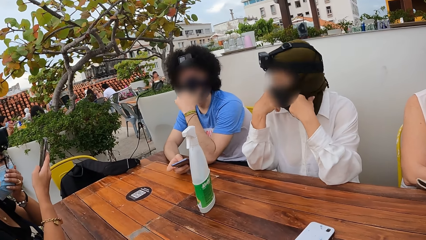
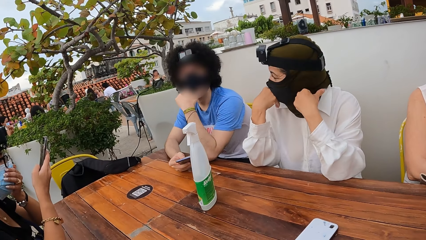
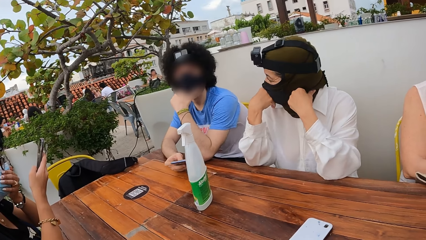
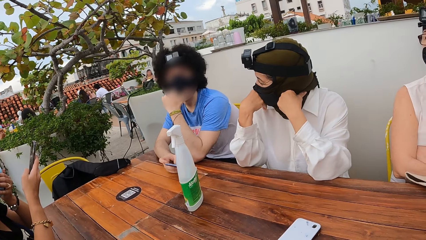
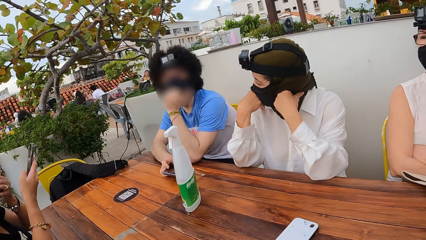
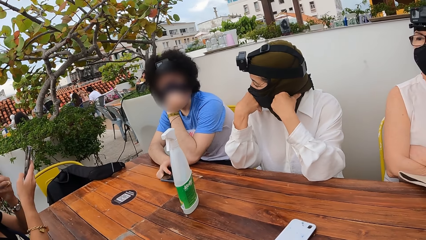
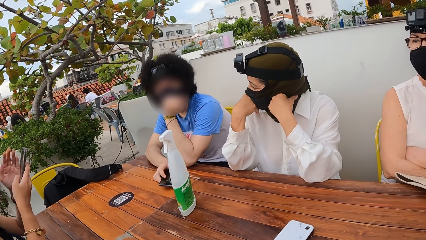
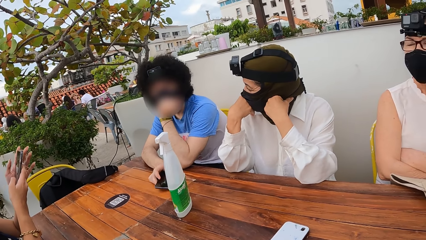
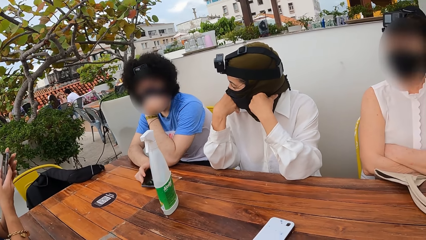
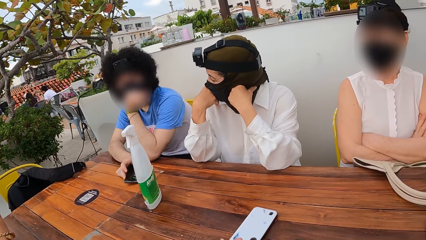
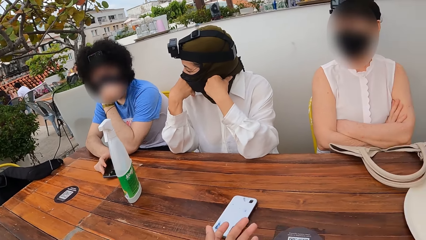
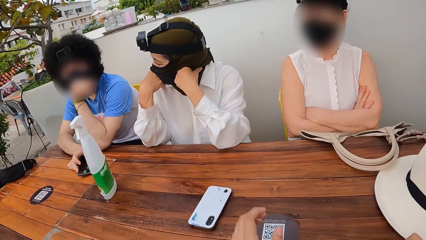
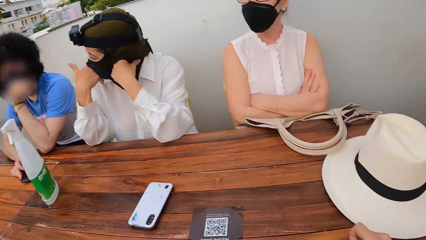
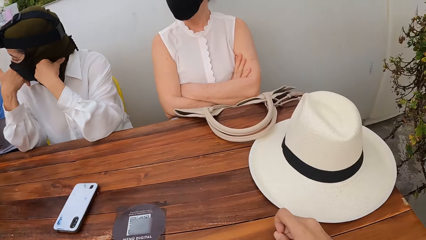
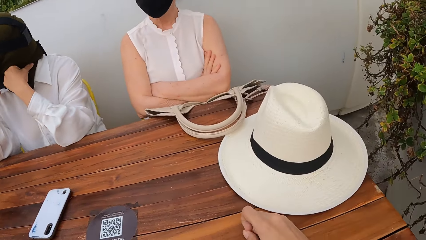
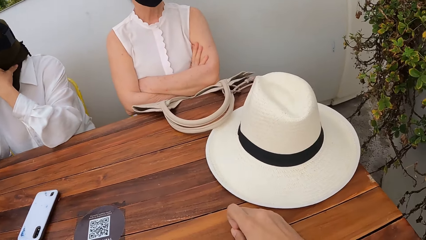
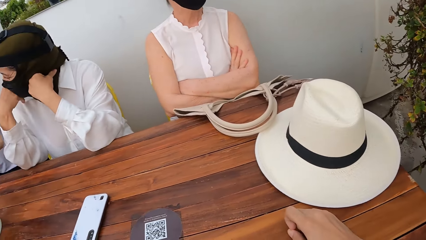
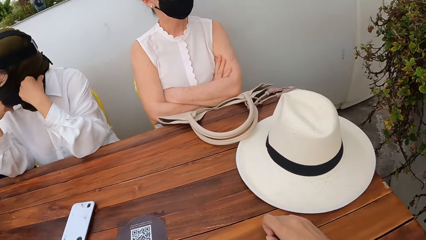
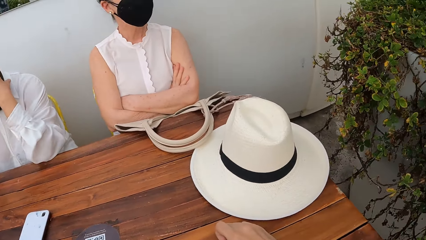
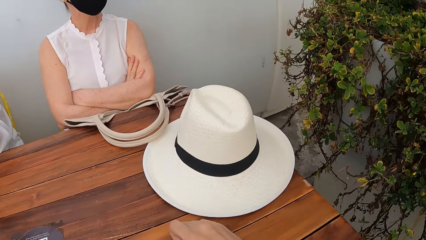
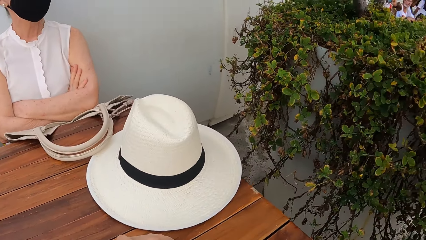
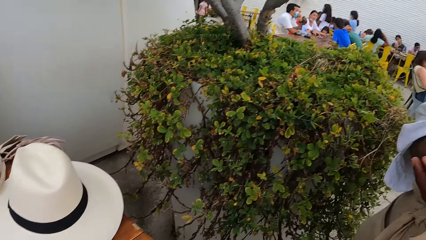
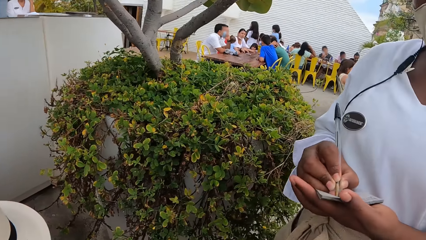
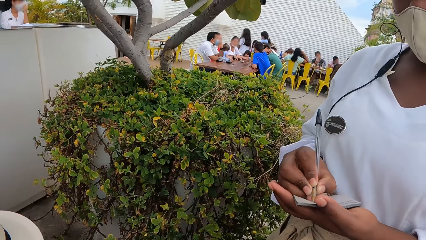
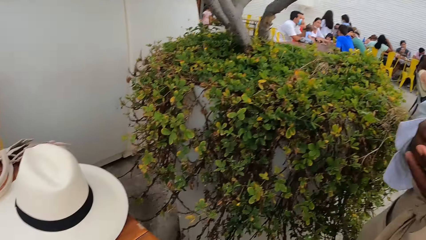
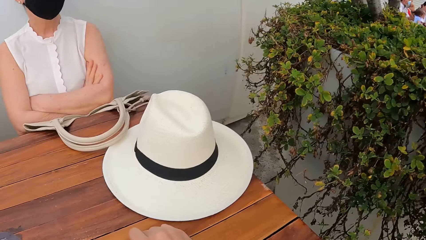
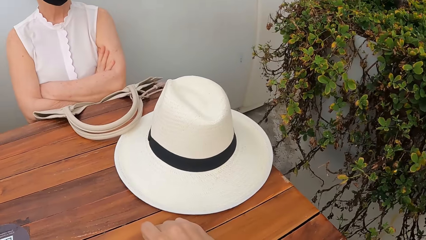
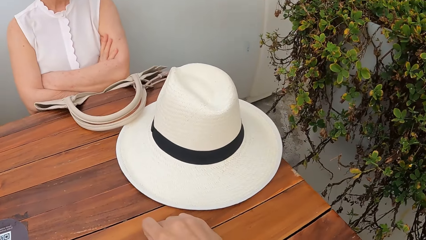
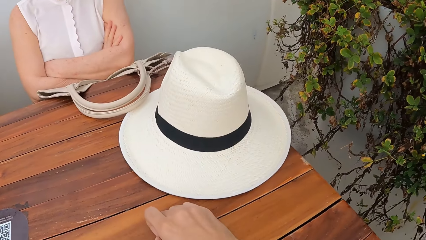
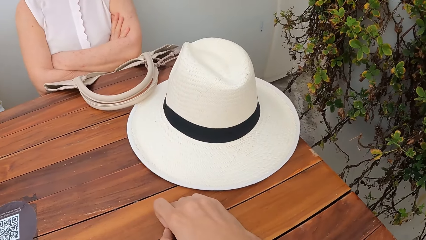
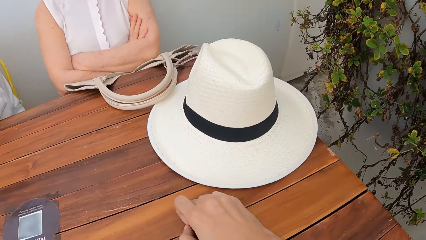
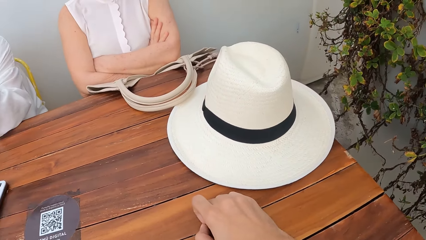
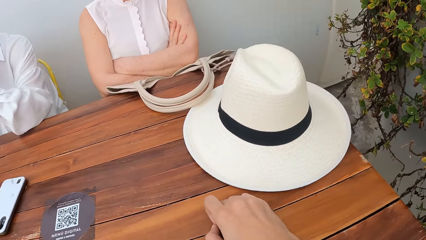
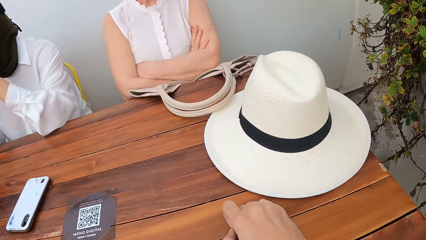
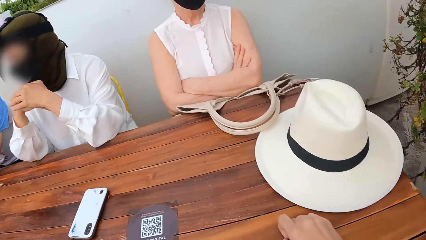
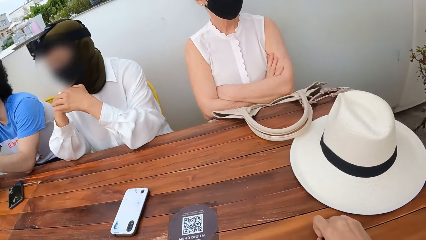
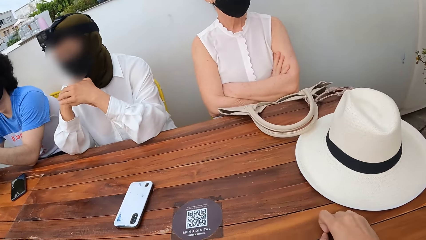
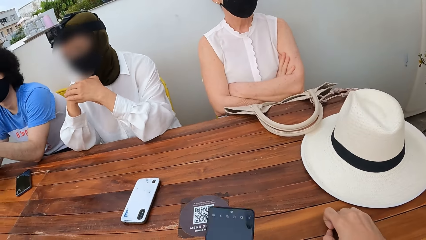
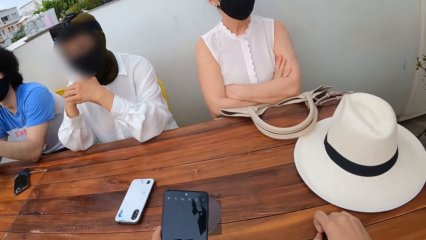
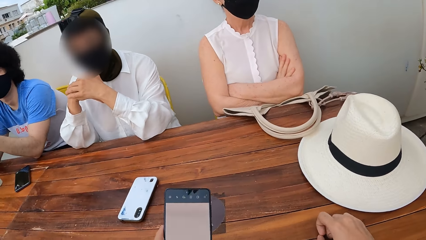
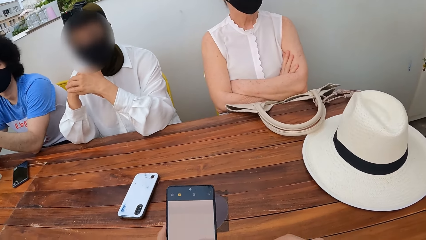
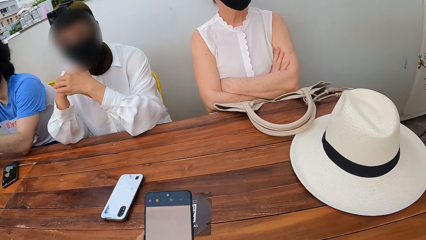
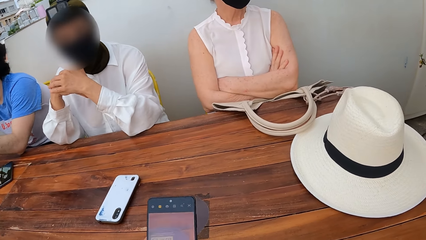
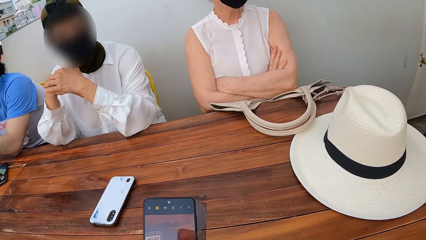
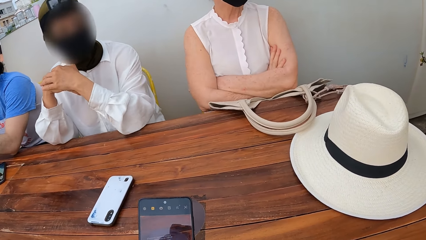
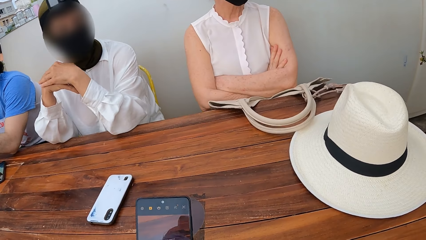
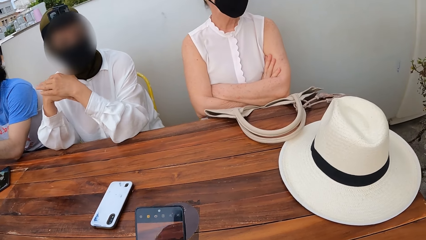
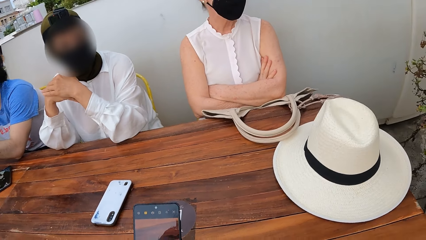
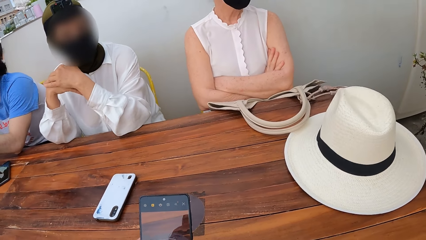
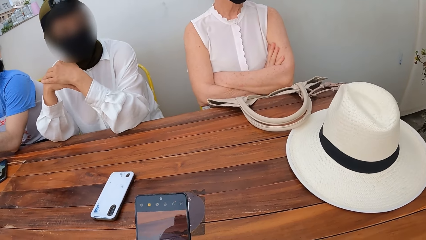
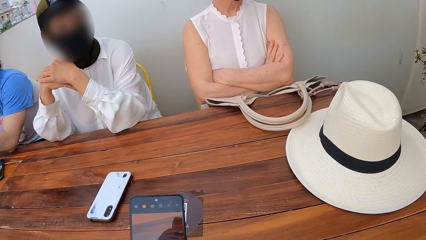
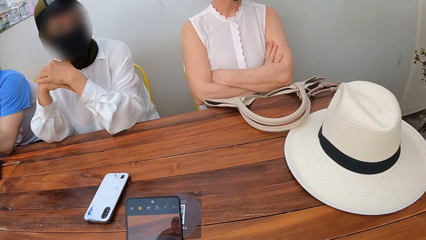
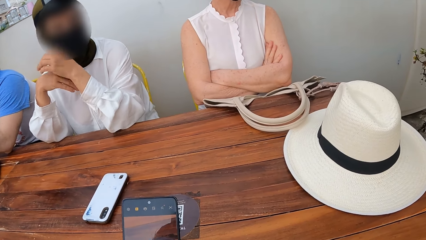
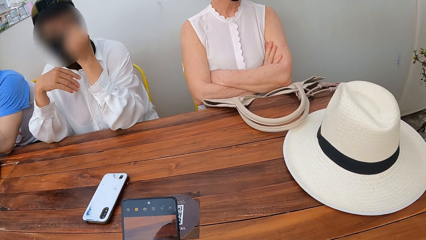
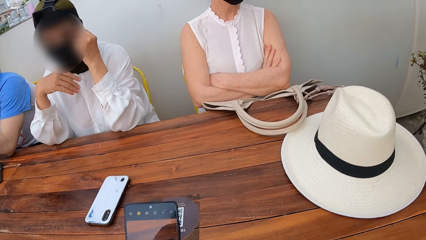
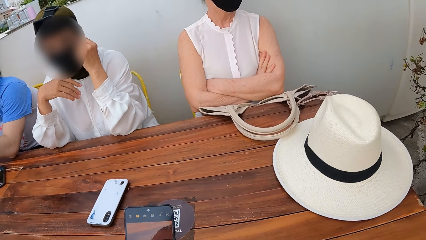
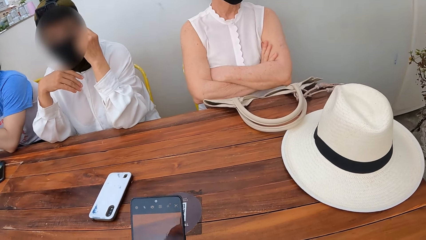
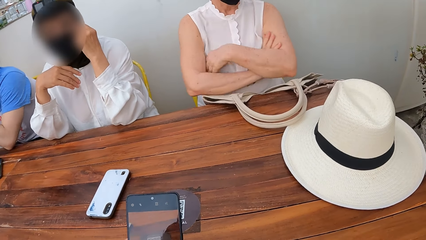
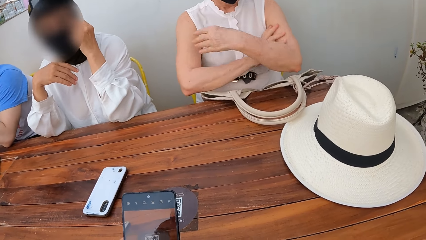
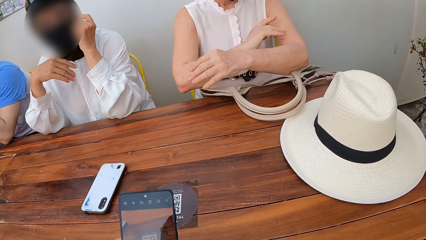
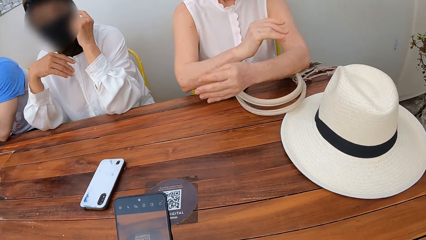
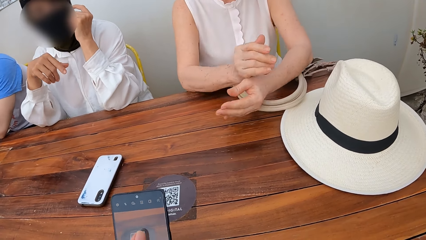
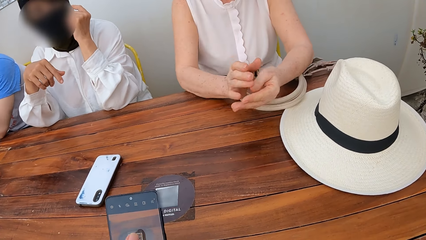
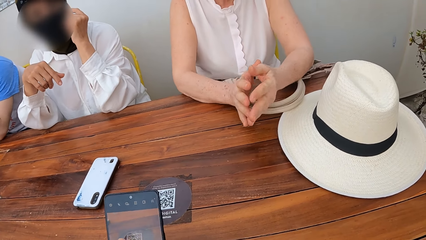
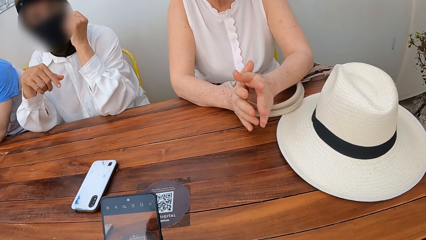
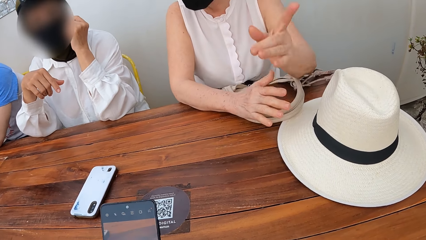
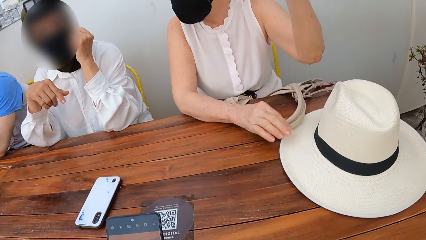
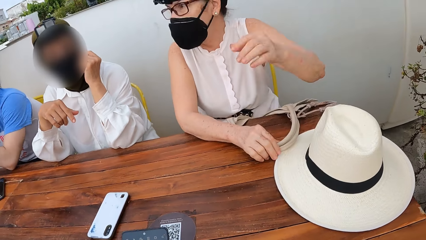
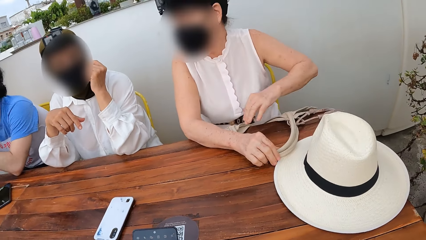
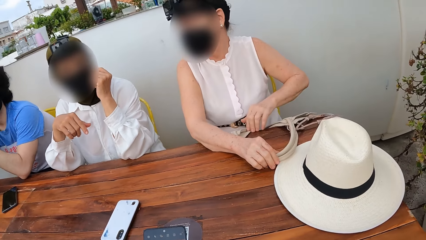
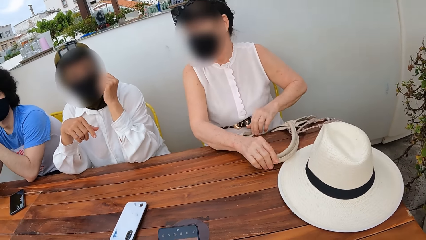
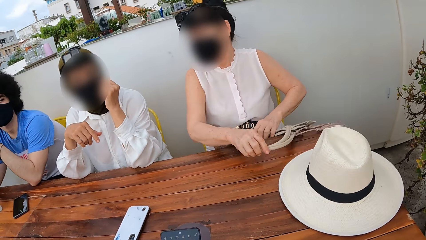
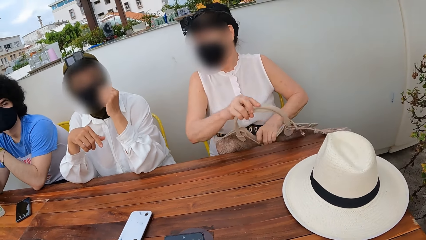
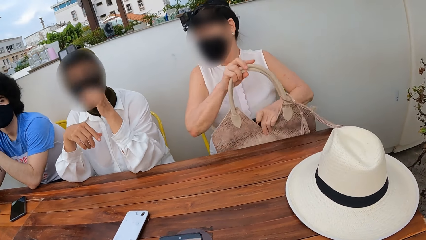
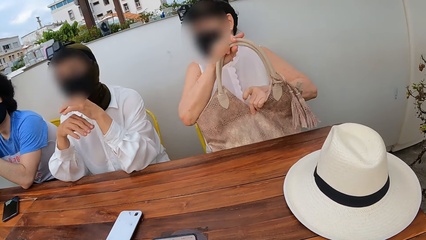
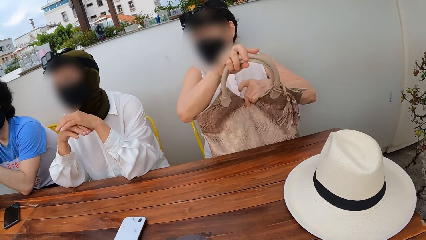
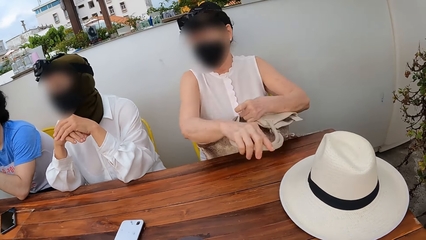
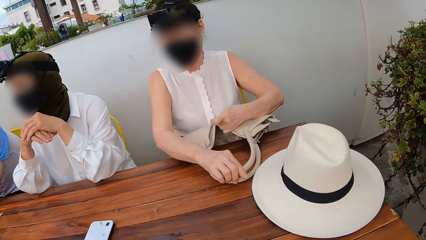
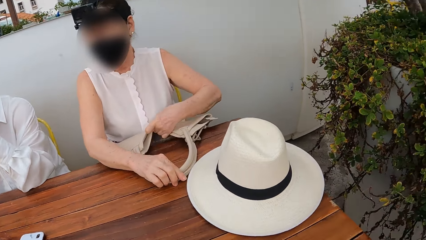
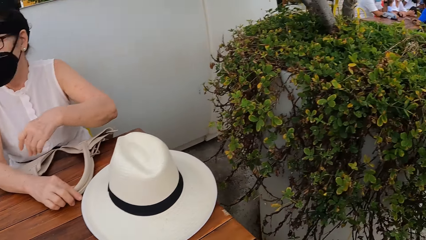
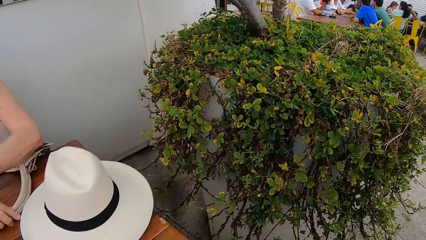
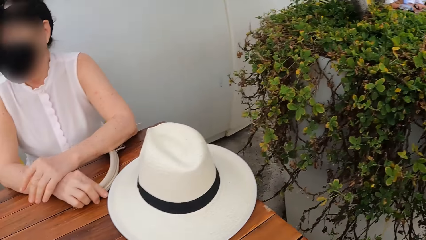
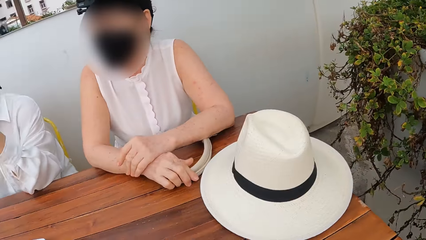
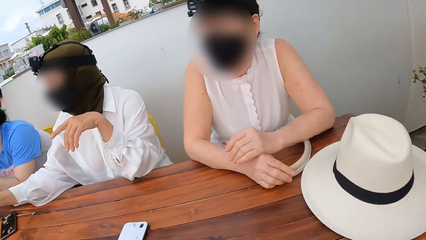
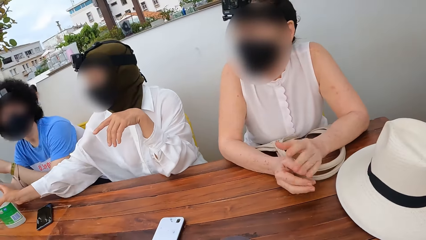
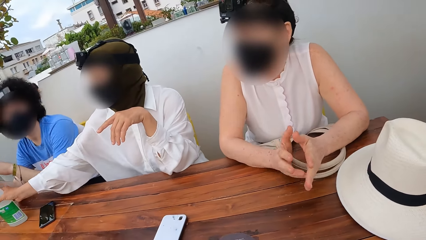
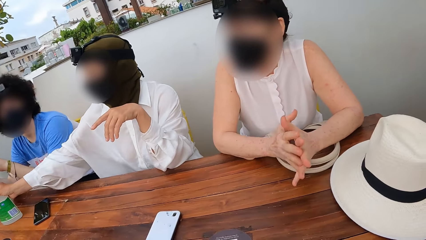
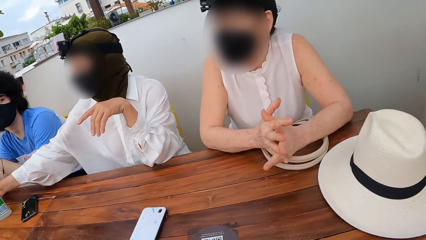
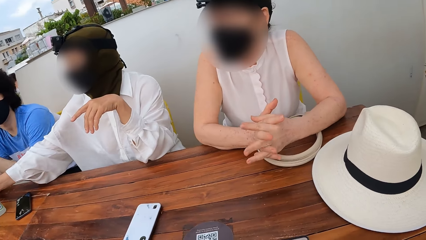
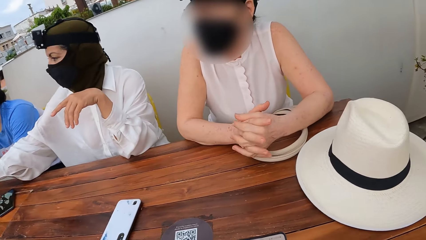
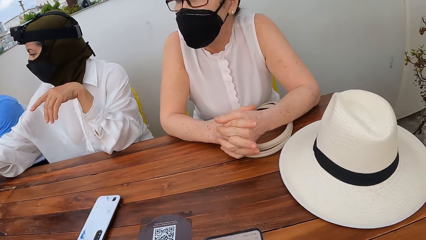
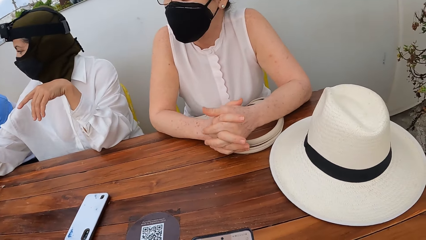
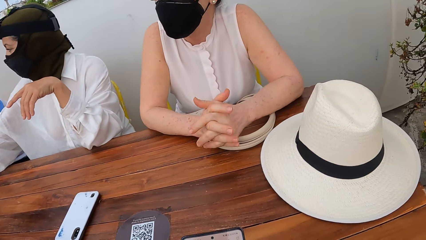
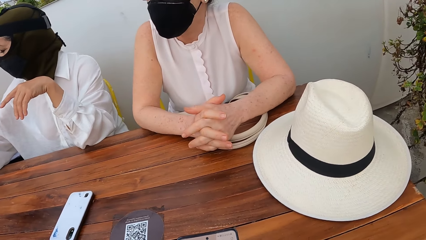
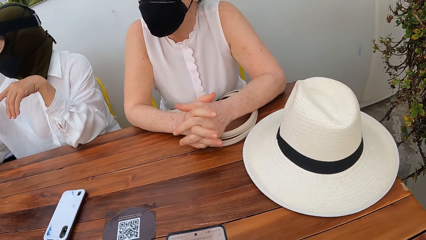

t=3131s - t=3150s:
The camera wearer holds the phone. They scroll through the phone. A person converses with another person. The first person holds the handbag. The camera wearer looks around.
